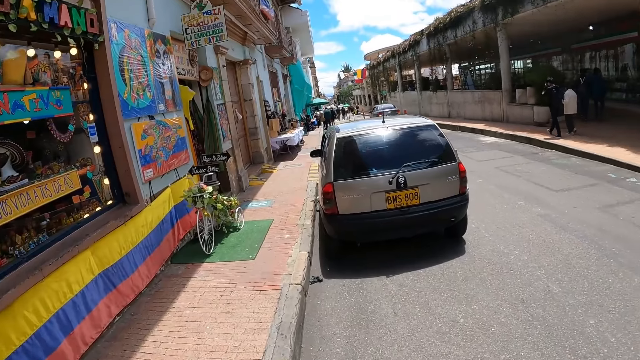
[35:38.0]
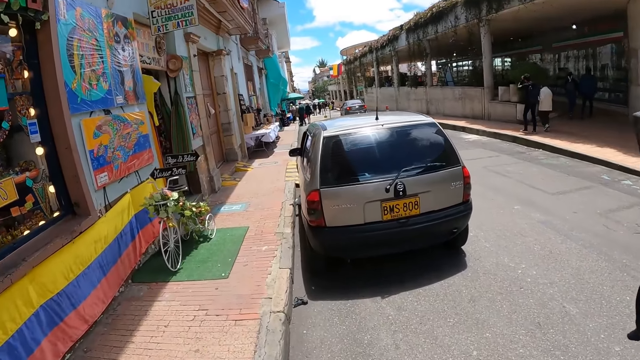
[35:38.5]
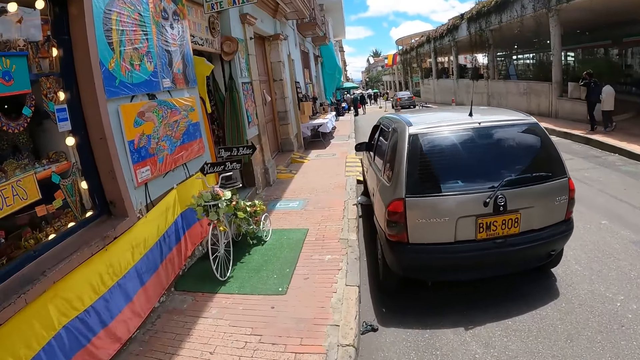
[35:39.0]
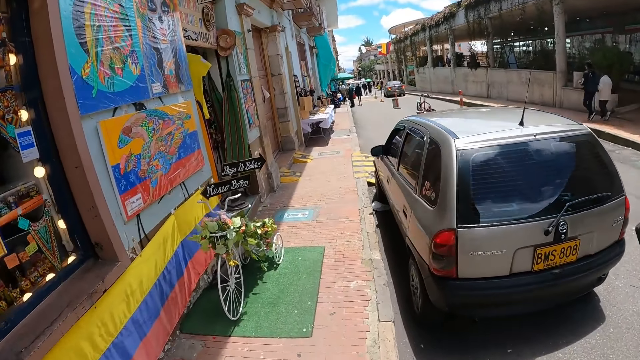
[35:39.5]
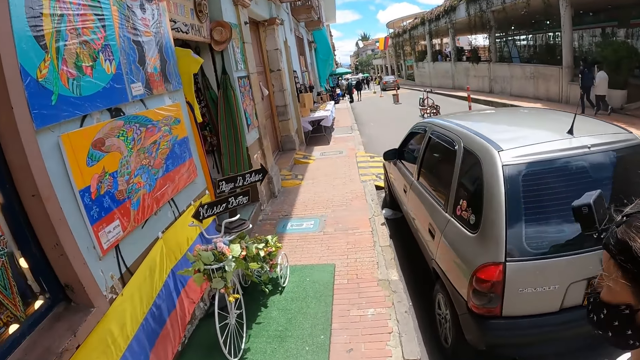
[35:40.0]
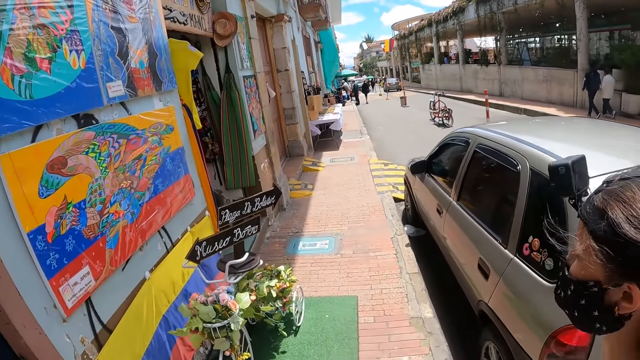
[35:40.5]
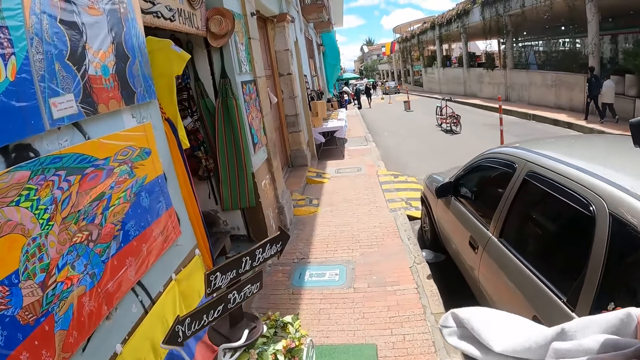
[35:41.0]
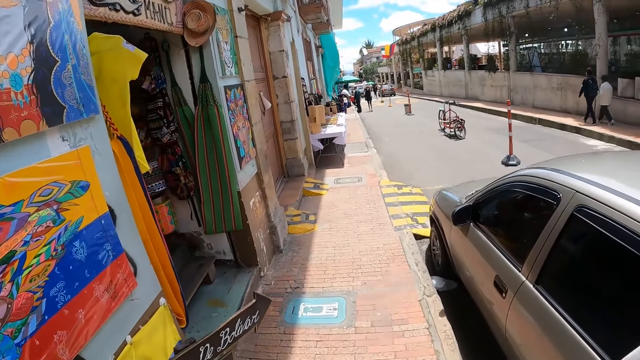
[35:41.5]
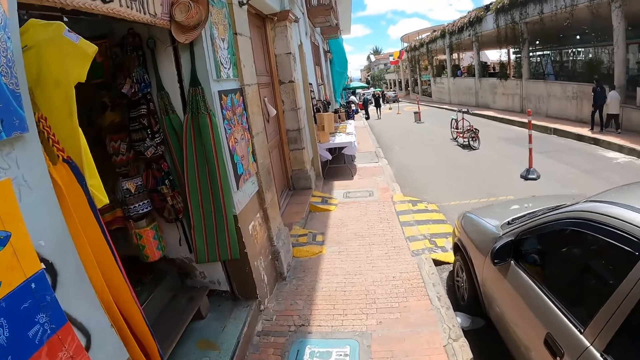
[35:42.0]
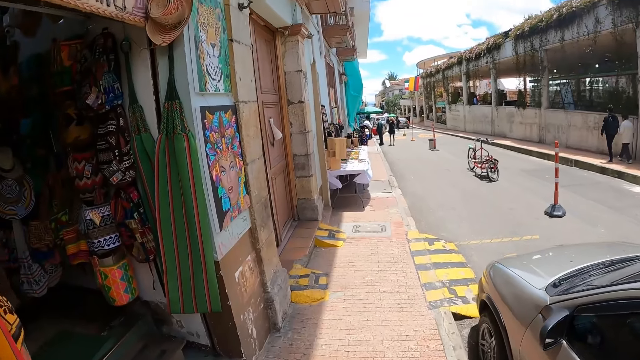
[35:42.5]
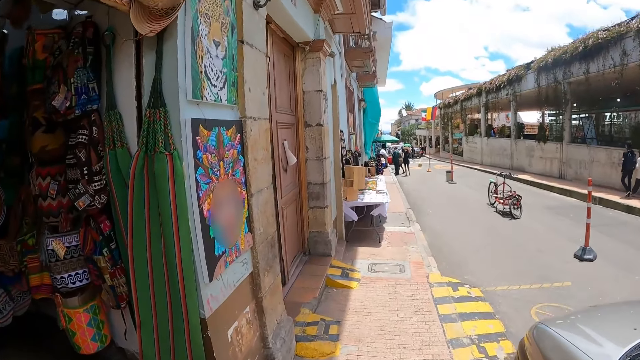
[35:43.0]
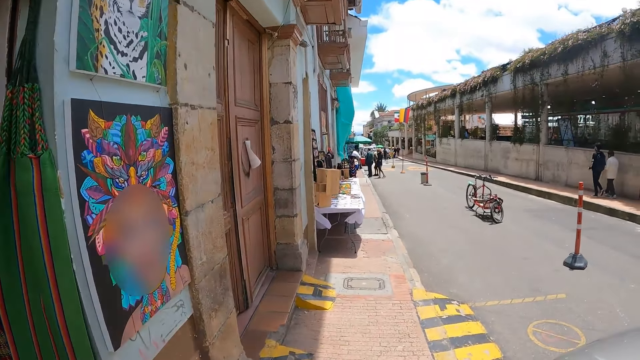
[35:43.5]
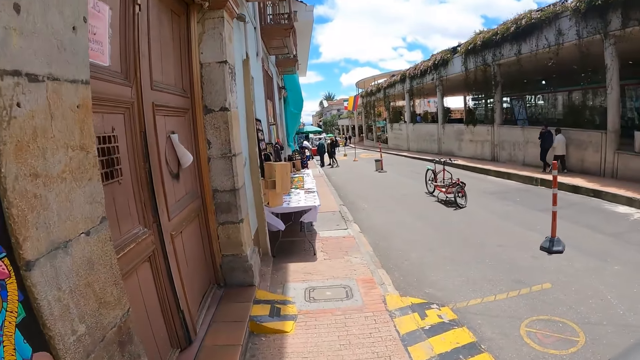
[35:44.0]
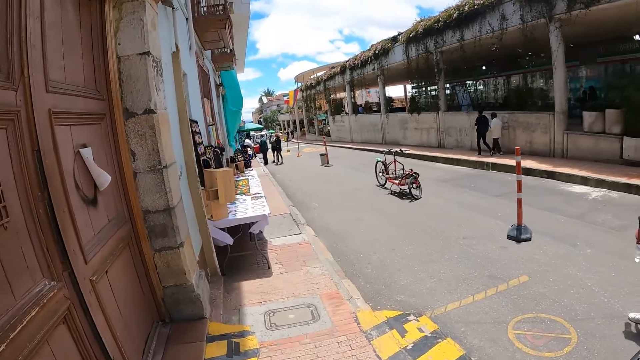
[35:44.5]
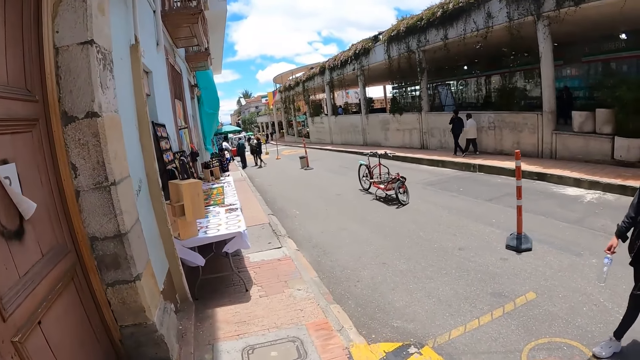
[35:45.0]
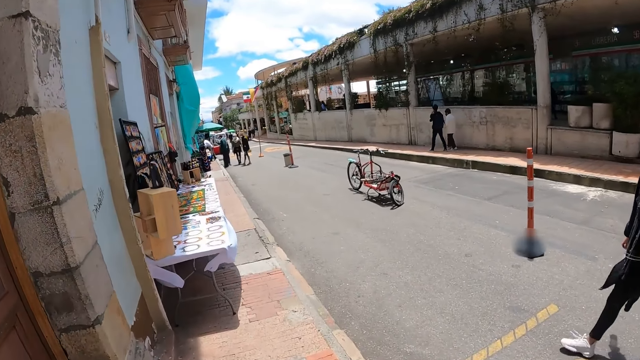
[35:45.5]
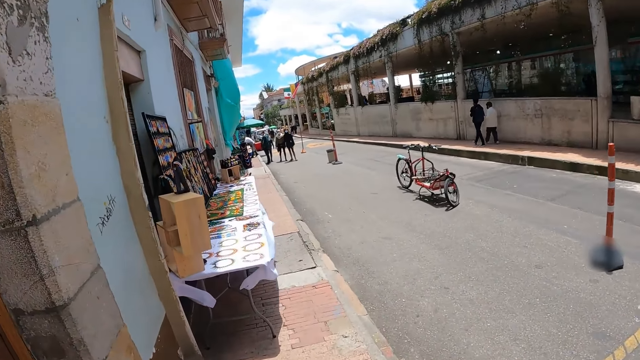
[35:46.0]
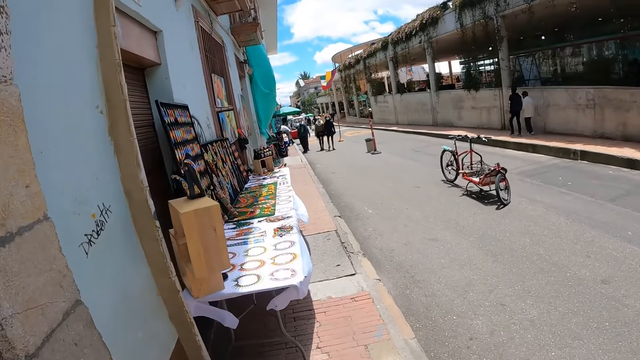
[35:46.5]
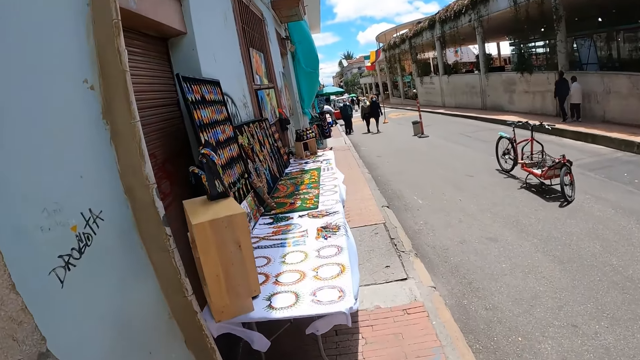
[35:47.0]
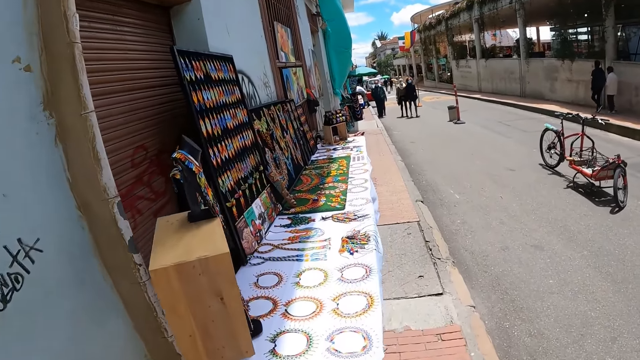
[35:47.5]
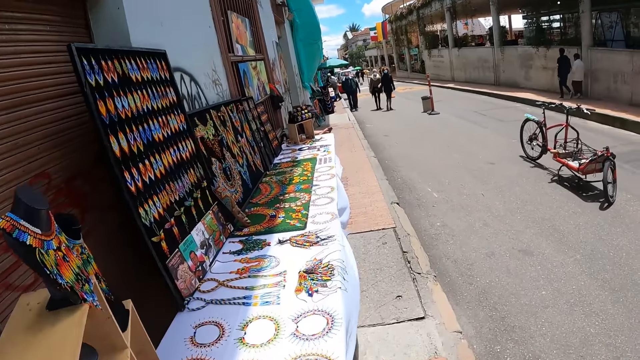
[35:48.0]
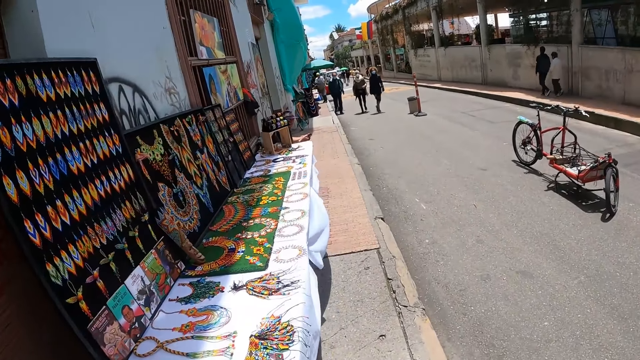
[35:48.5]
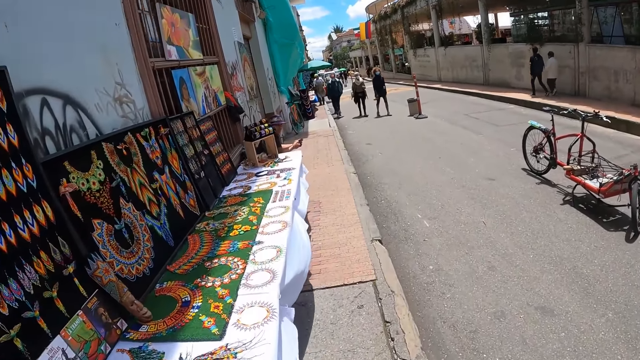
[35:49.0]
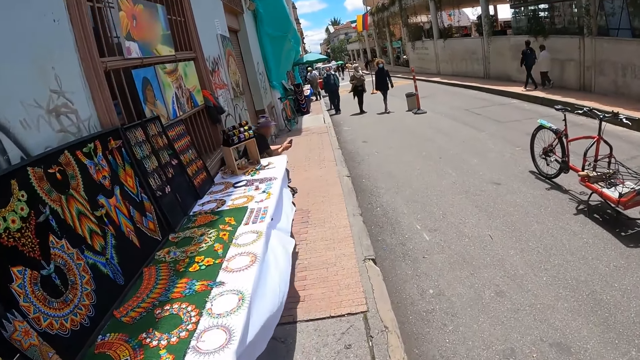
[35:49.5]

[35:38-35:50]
The camera wearer walks on a pavement.

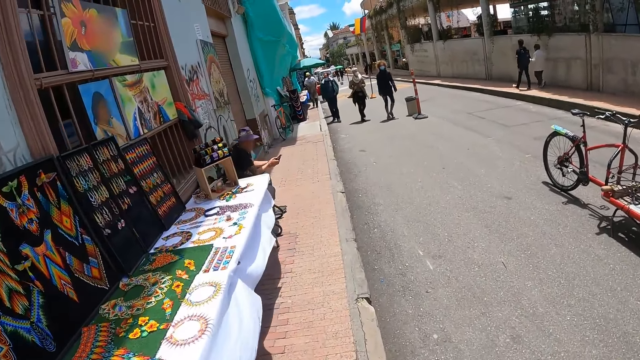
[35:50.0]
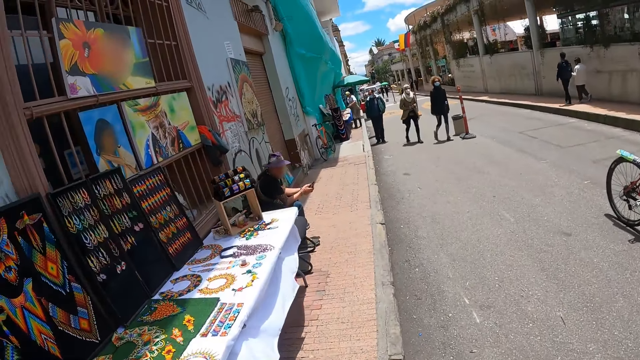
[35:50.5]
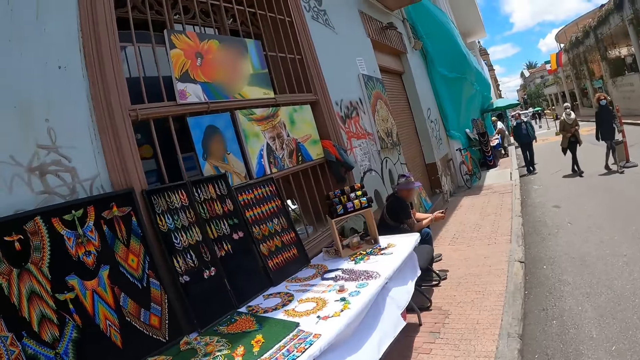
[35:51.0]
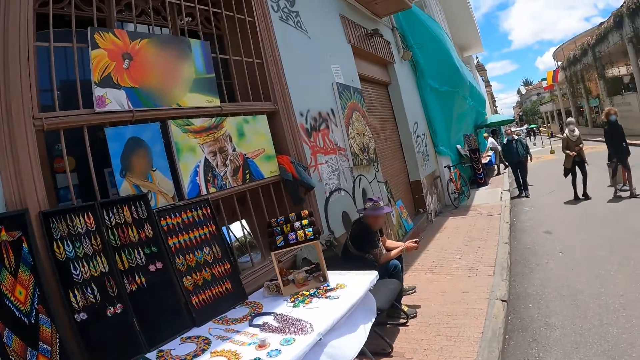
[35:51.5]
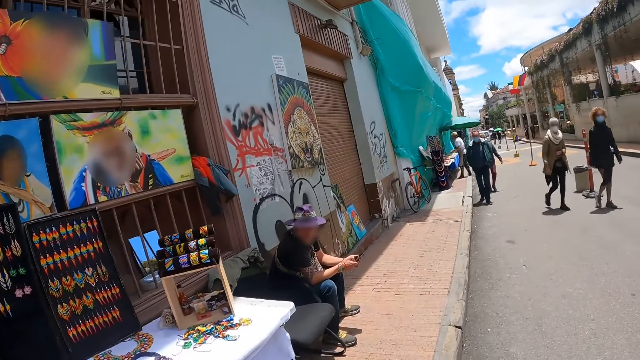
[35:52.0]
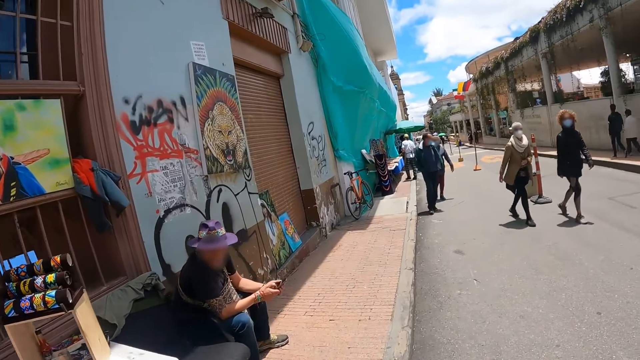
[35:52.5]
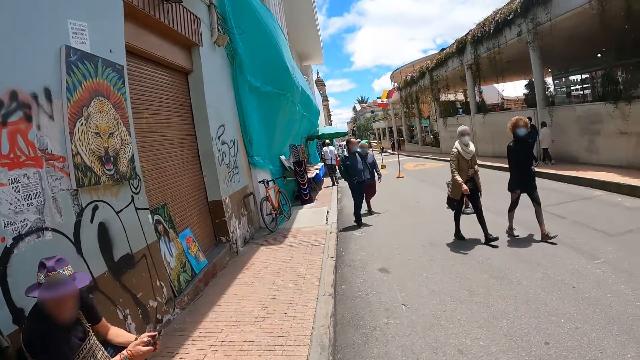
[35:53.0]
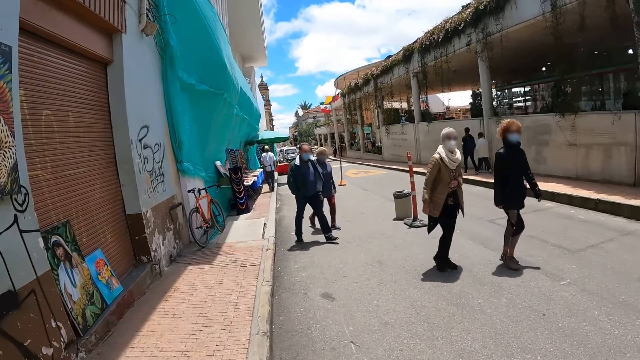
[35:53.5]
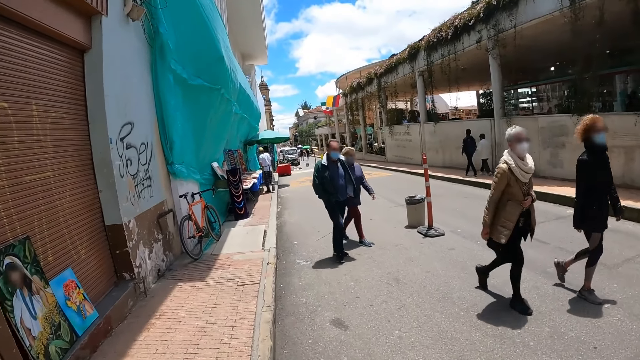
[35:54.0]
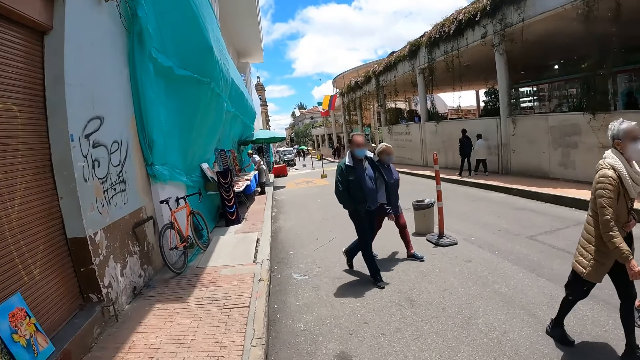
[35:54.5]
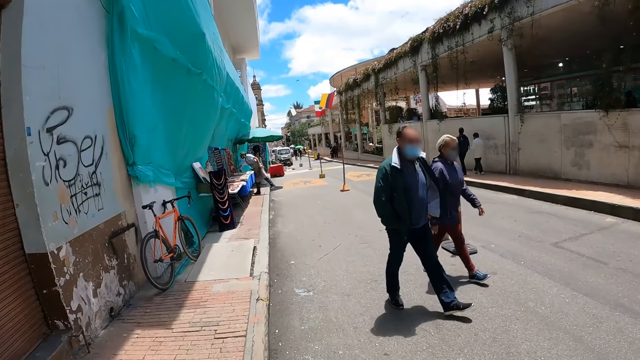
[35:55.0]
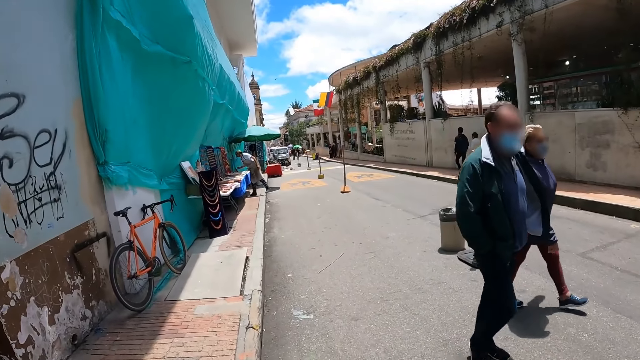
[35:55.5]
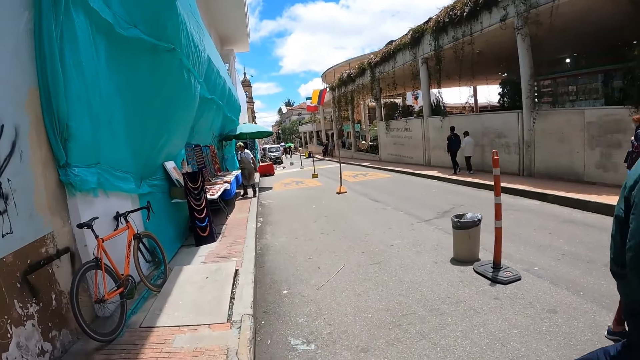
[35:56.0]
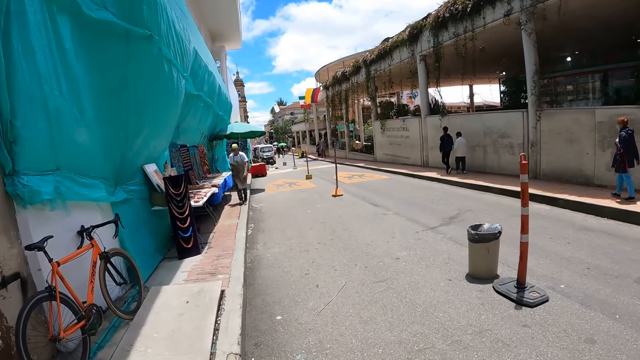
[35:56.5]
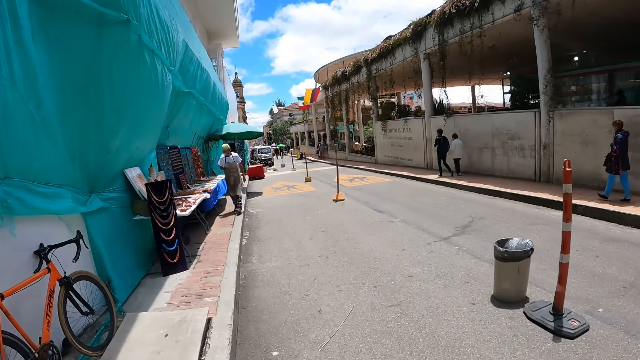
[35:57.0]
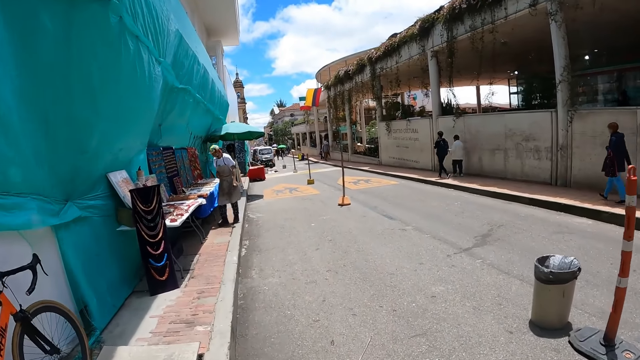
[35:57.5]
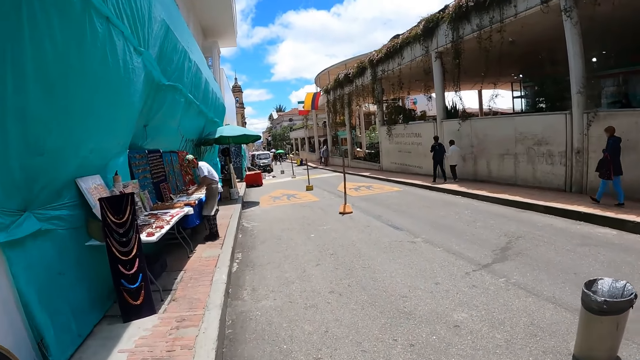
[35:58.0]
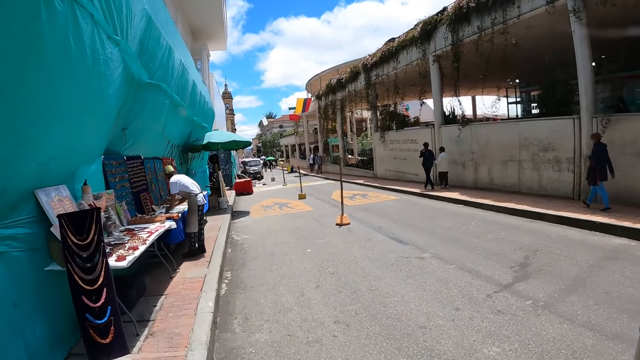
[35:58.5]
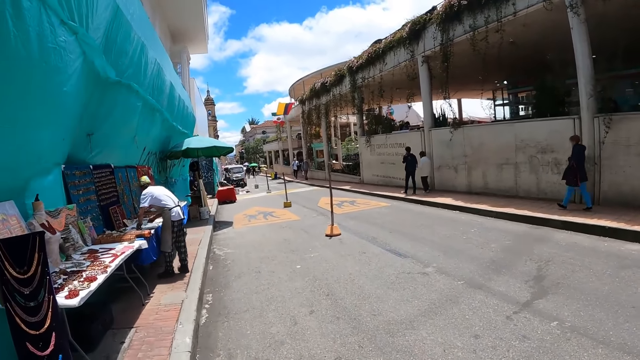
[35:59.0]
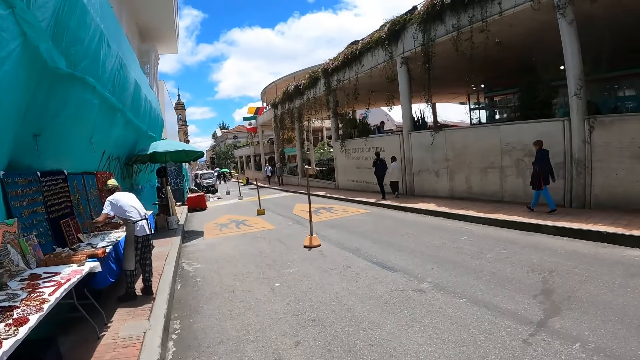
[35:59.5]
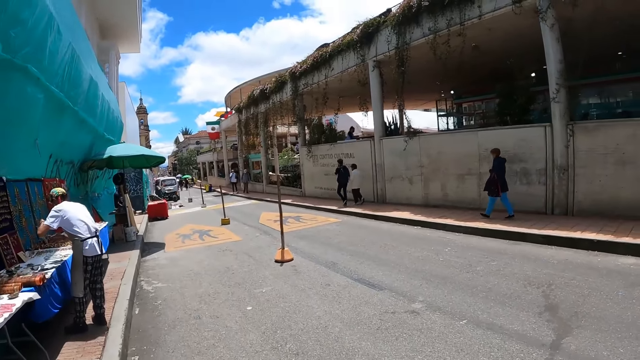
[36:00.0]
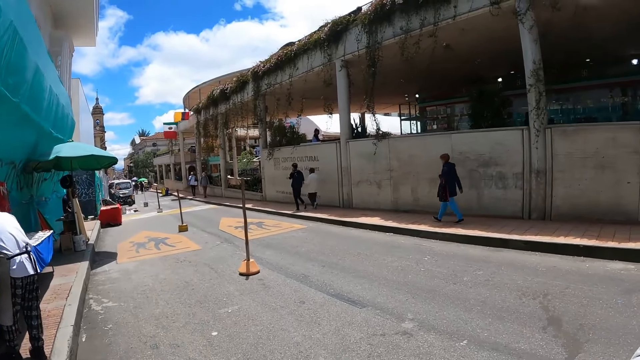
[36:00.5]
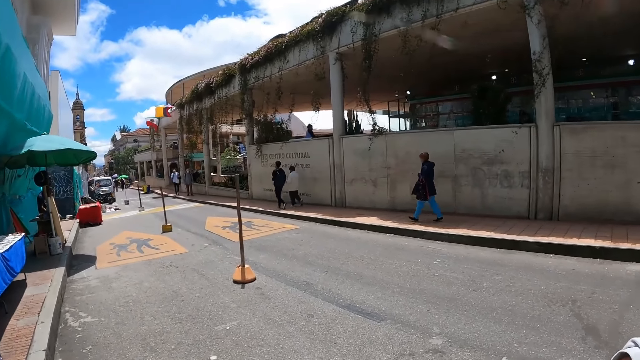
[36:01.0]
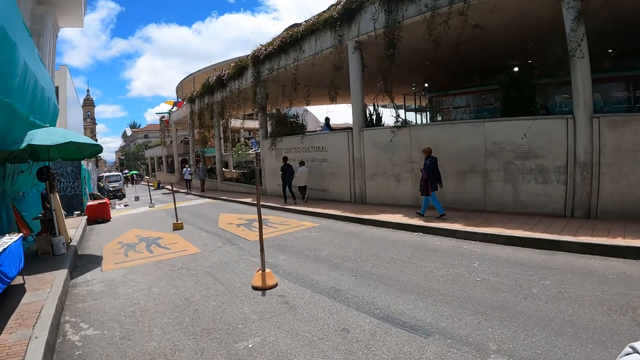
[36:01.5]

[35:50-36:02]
The camera wearer walks on the road.
